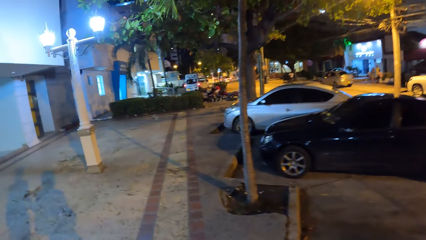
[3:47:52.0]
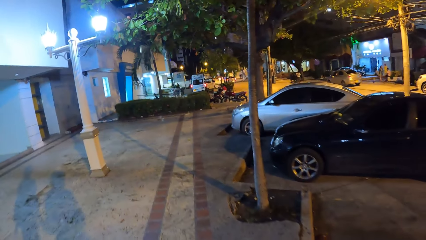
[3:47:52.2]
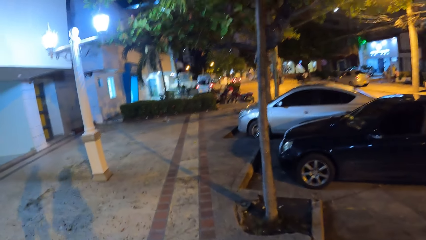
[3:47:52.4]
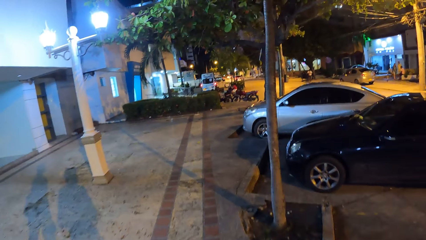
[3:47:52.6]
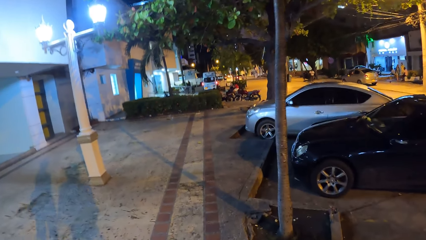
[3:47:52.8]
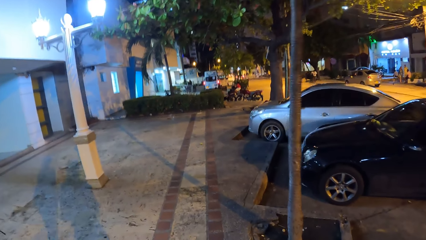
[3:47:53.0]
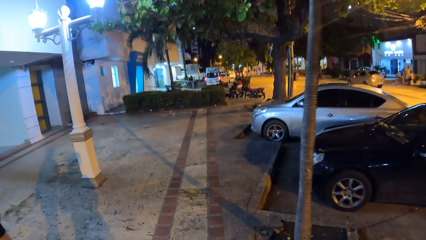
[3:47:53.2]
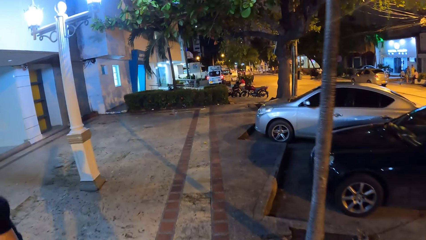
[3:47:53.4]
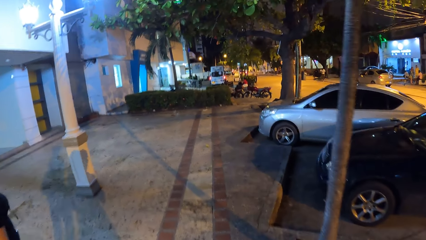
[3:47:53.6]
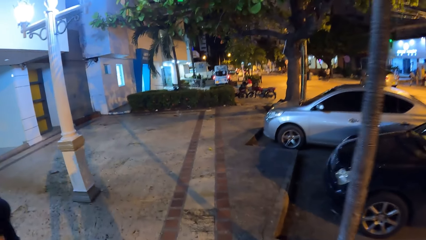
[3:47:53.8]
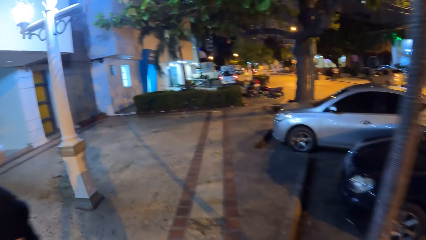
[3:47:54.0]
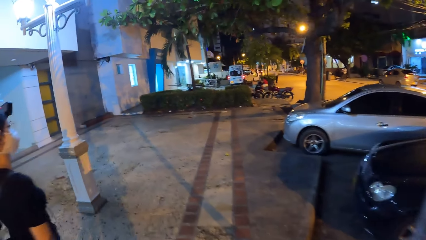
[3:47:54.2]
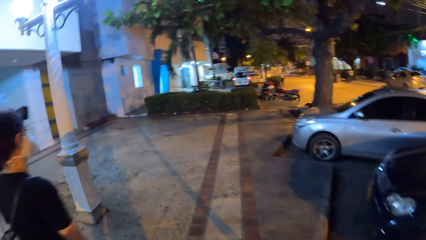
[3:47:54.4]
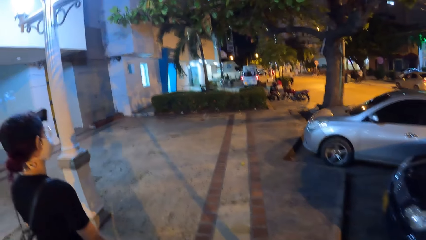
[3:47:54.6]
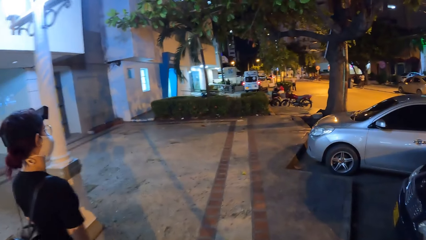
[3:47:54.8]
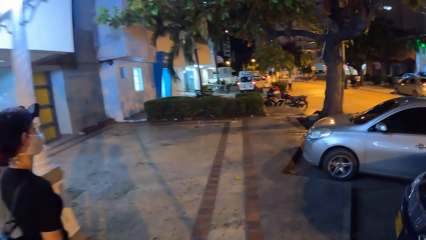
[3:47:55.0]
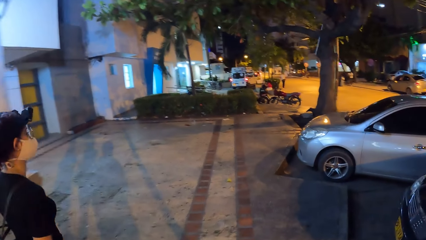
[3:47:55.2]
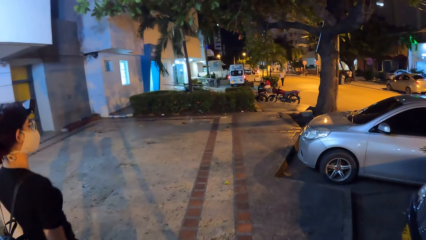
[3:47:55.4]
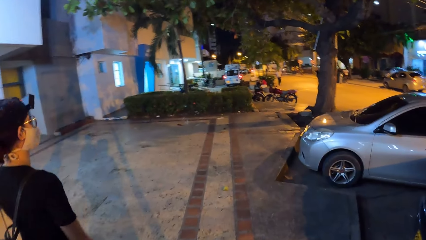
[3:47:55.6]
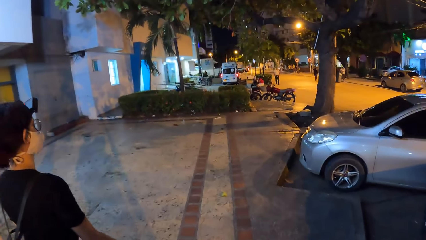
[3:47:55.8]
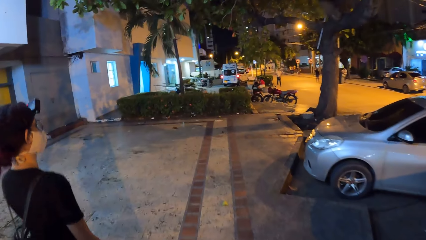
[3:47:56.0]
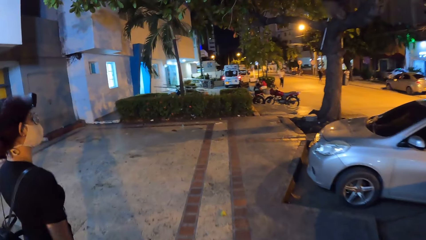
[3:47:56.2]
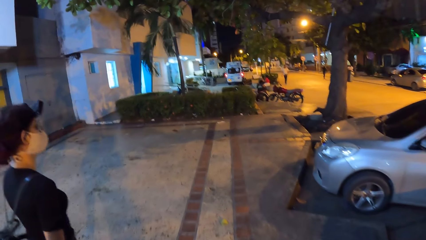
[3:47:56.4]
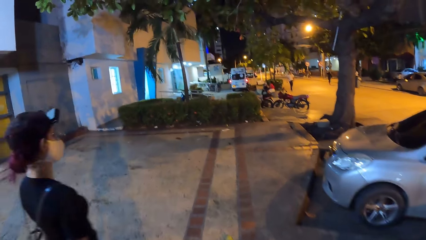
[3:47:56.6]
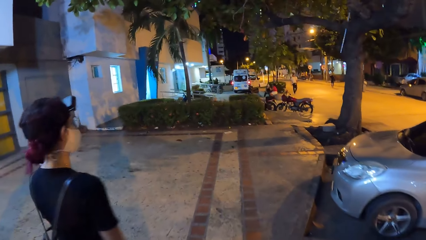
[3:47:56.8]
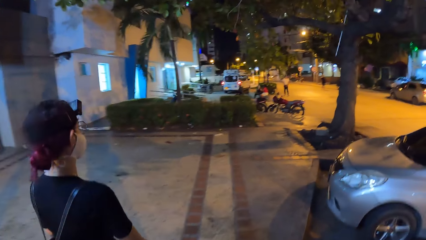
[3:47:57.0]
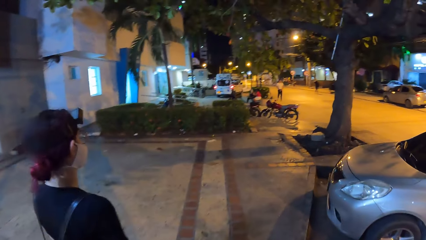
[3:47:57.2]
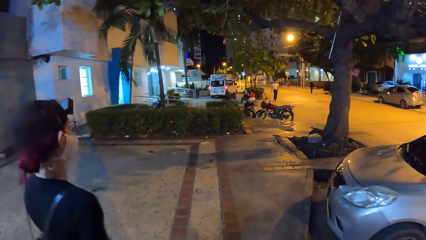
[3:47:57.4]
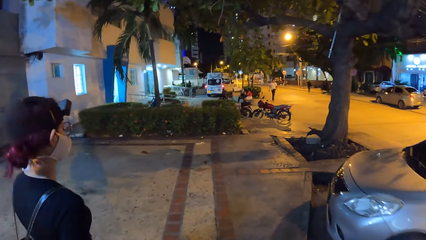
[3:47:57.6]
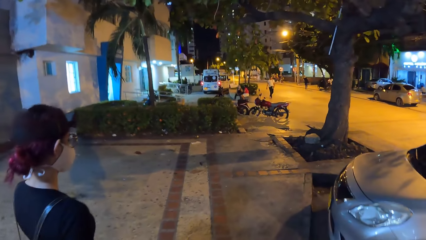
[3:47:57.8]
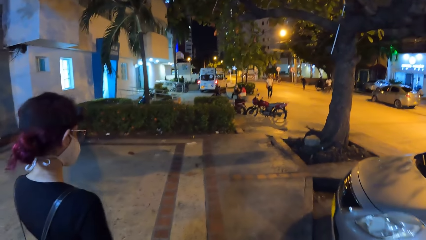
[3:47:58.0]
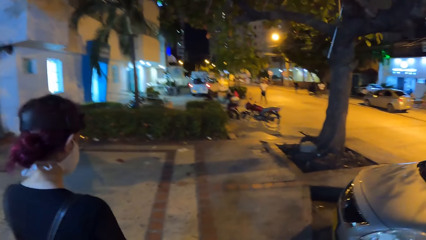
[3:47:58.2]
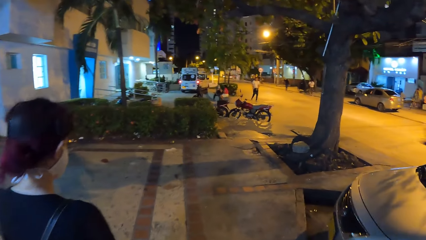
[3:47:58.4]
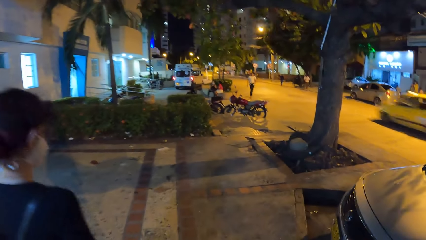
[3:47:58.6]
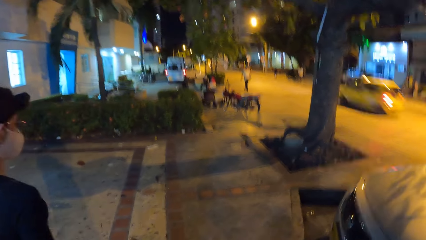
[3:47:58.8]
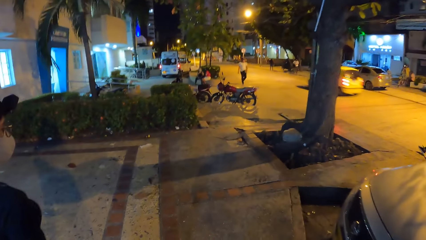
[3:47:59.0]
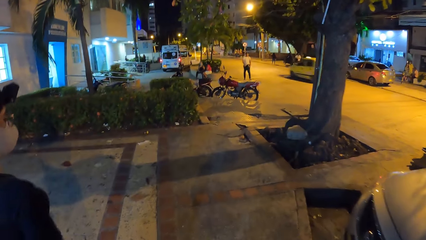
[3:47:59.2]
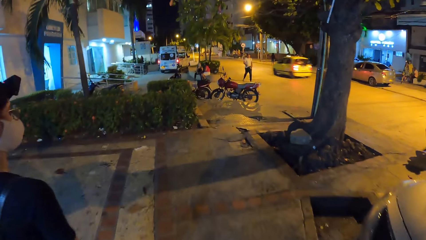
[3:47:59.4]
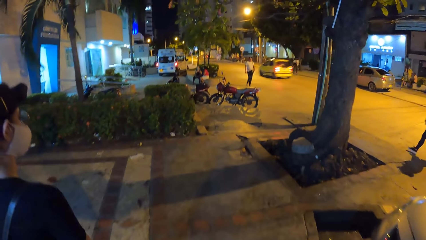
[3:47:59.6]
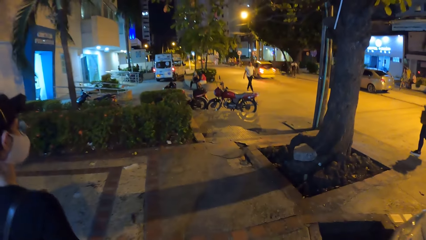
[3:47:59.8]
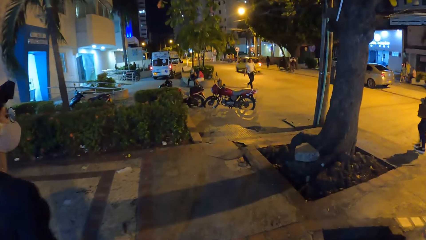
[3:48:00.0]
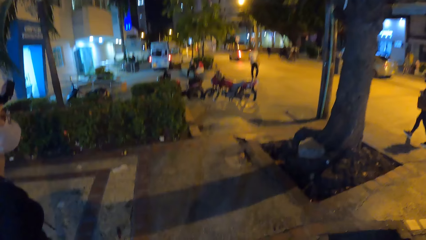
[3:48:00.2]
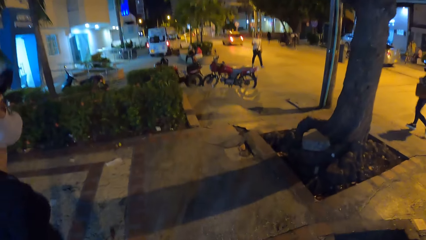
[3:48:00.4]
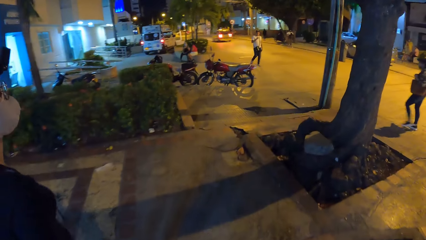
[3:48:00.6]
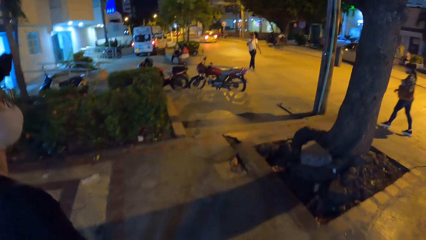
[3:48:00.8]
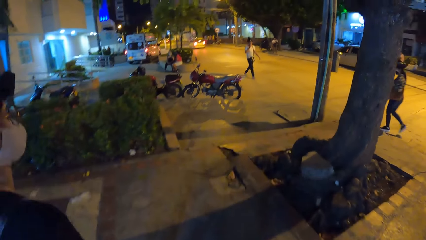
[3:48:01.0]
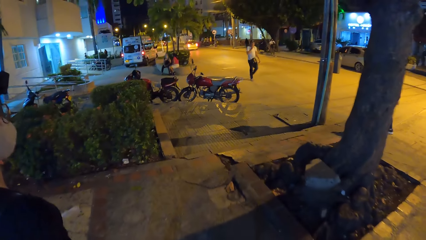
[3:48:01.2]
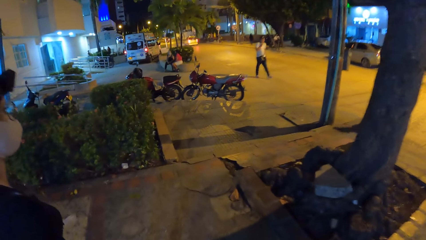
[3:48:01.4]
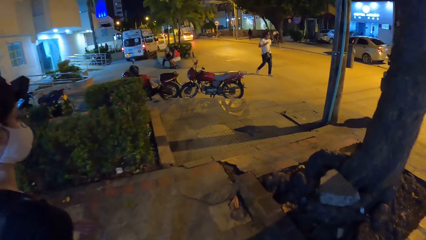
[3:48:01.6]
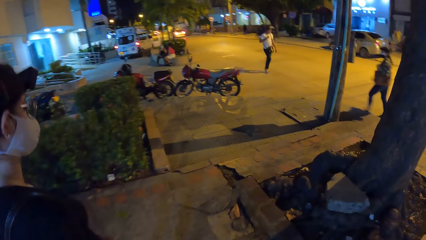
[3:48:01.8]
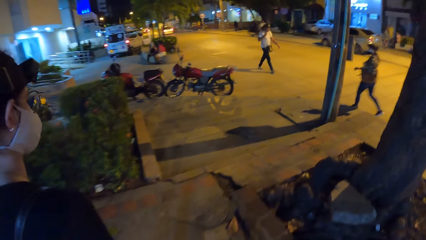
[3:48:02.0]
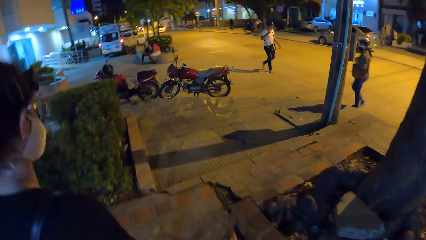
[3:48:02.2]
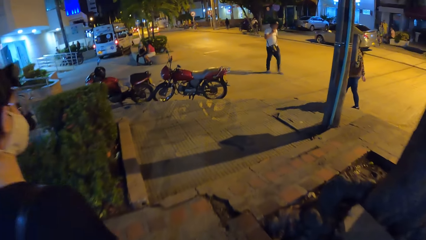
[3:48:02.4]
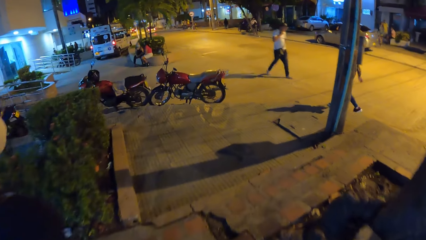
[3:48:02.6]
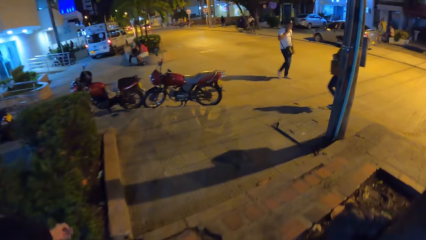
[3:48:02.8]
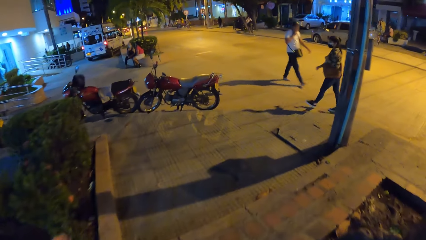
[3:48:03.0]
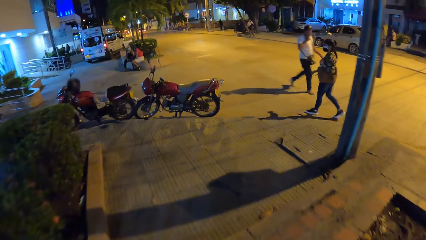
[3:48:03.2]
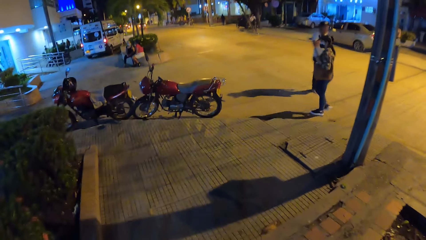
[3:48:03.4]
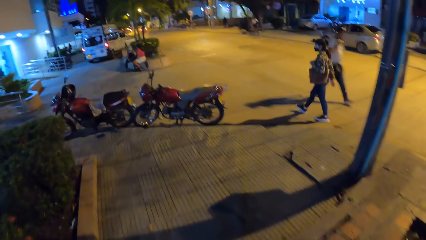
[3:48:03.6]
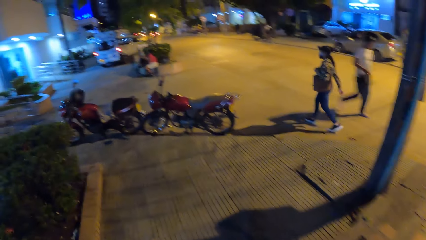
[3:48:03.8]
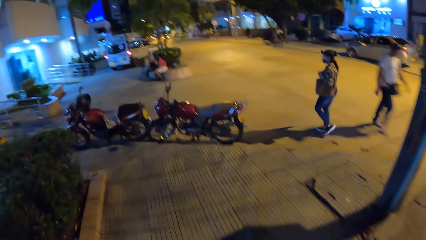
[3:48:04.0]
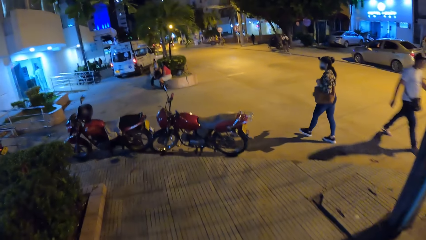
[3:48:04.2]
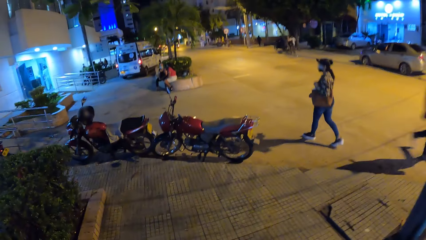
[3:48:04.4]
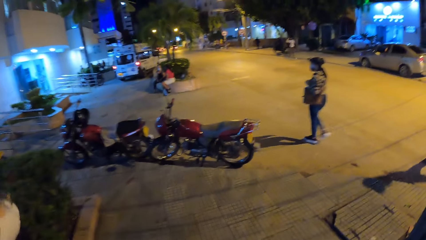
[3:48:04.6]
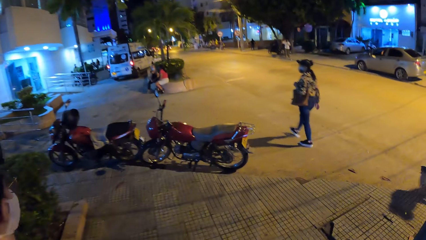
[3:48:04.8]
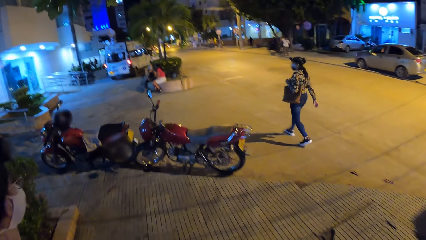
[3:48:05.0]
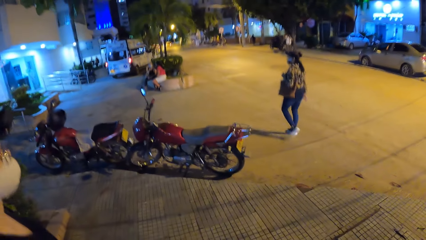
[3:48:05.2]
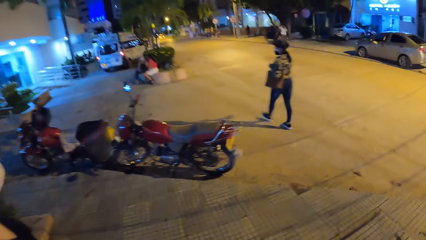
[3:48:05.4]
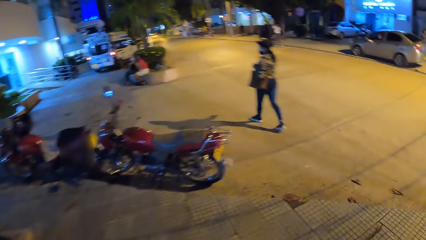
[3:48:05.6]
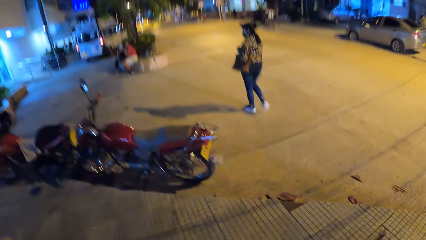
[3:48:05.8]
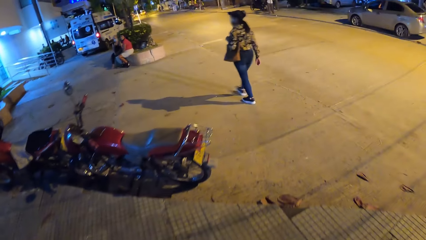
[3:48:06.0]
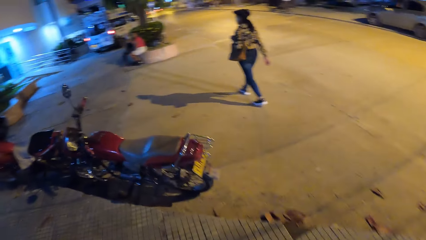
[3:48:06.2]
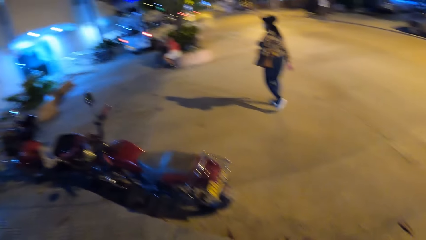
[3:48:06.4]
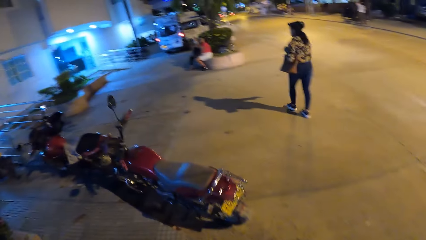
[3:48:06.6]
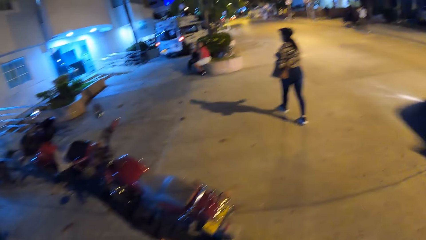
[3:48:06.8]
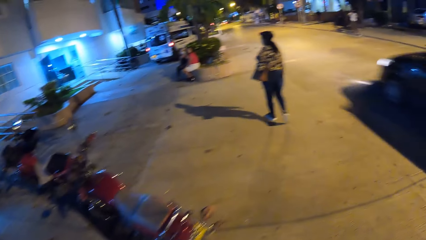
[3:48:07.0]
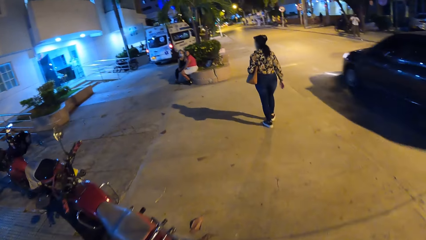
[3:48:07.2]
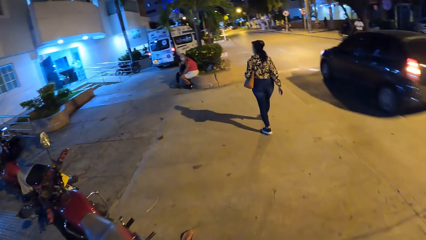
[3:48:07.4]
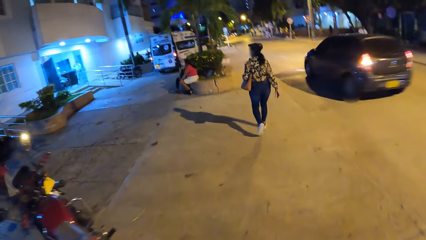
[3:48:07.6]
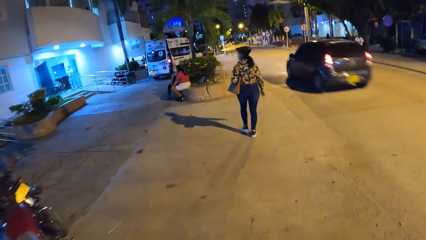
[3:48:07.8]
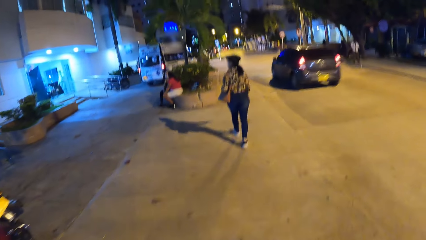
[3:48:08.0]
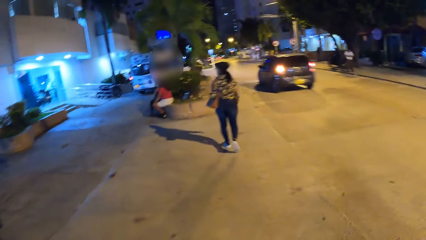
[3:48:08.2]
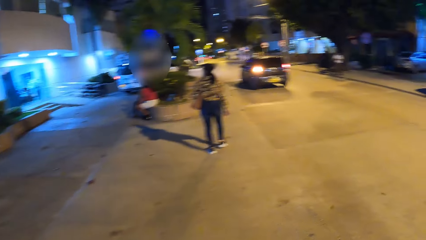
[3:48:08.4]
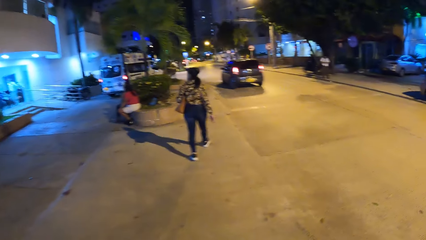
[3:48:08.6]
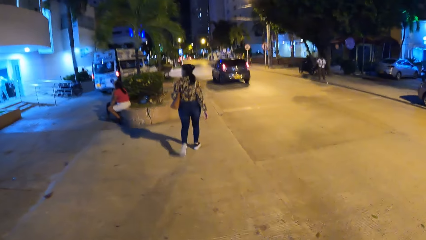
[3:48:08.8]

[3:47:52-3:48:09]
The camera wearer walks past a car. They look at a woman. They walk past a car. A man smokes a cigarette in his right hand. The camera wearer walks on a pavement. They walk past some motorcycles. A car drives past them.
